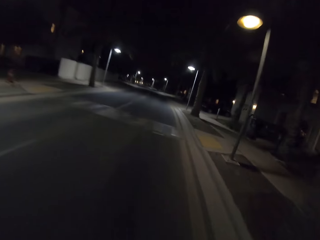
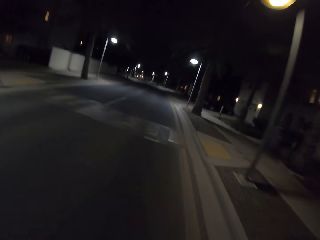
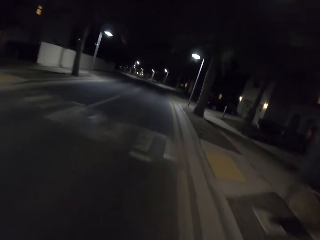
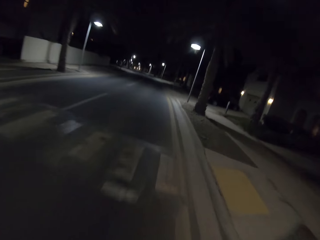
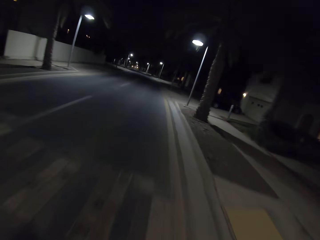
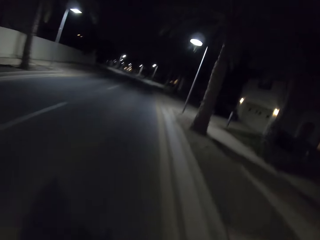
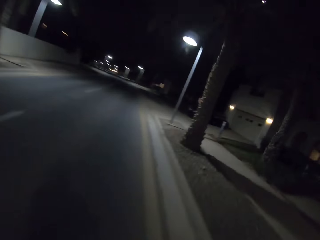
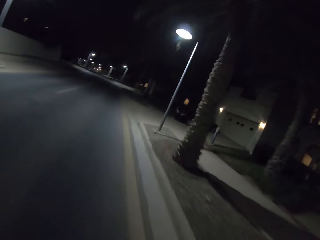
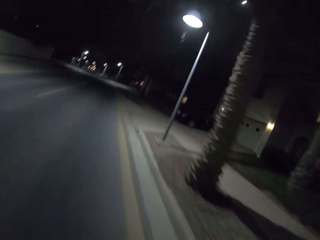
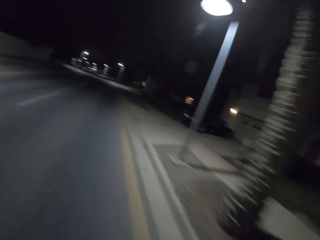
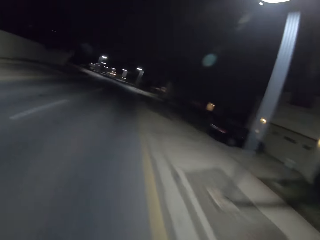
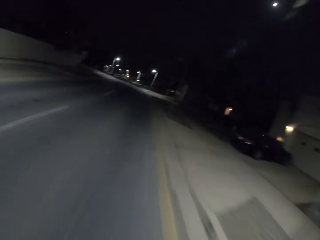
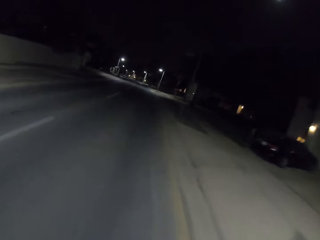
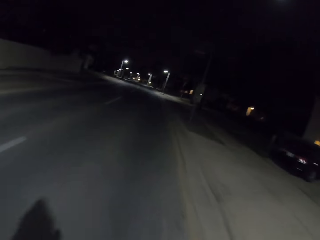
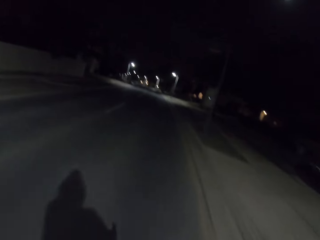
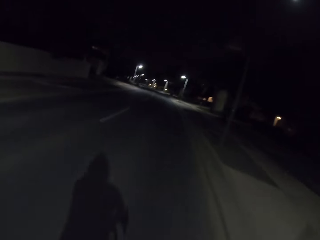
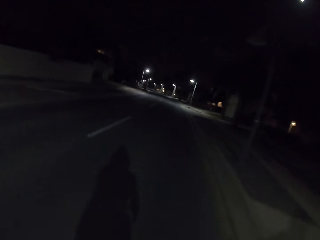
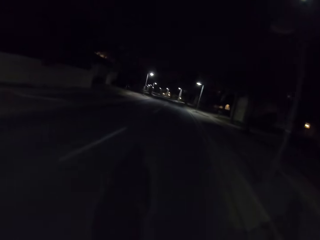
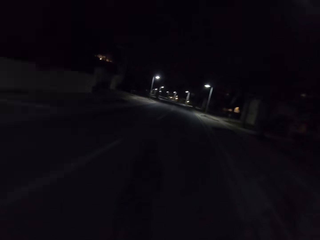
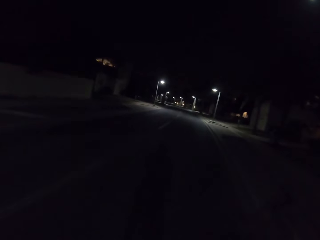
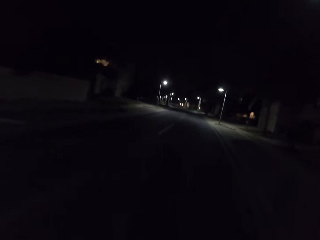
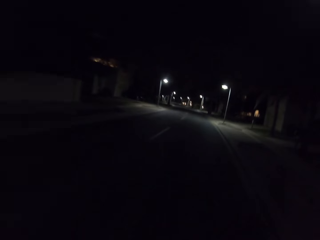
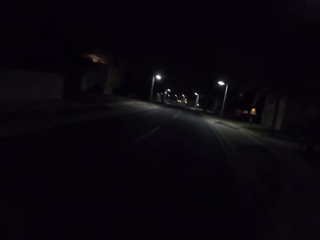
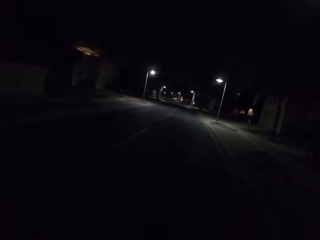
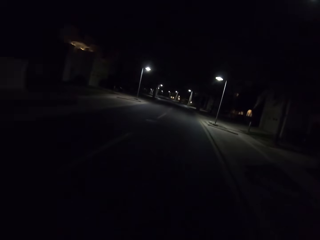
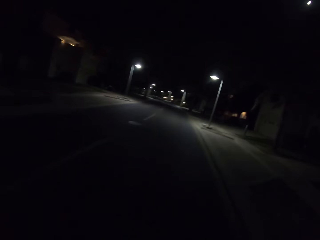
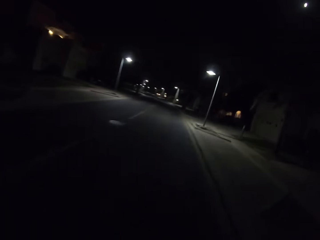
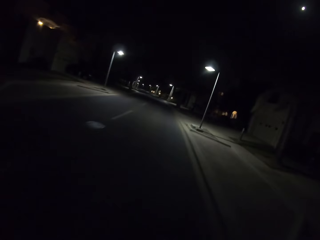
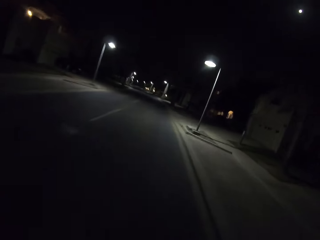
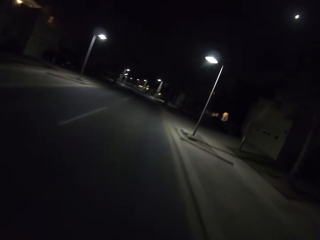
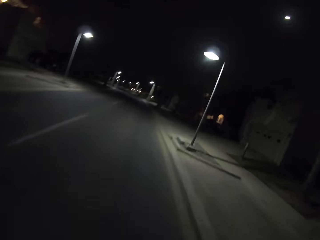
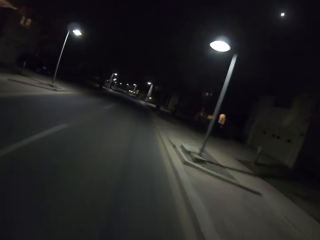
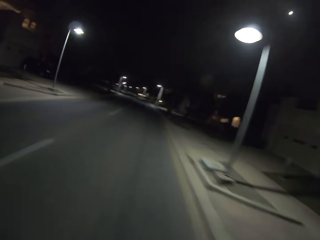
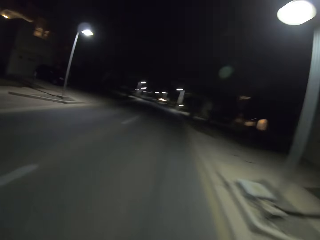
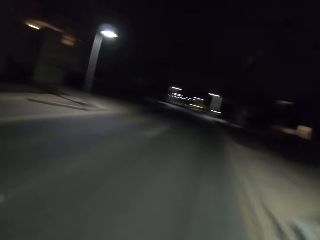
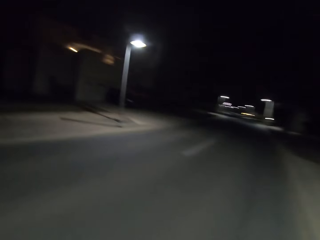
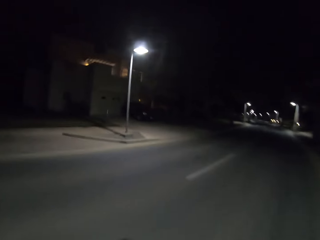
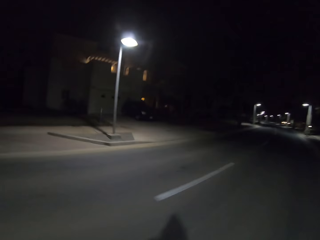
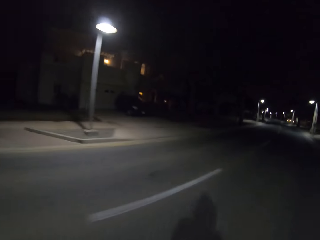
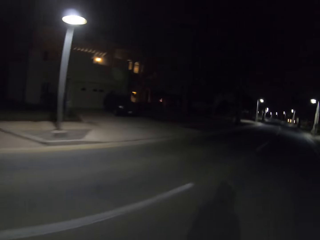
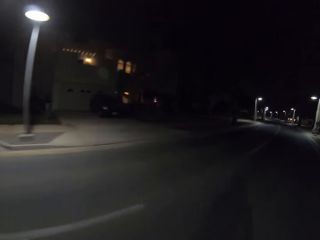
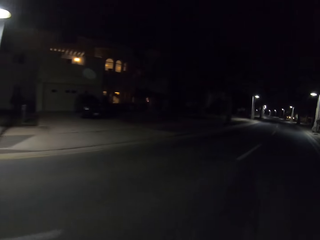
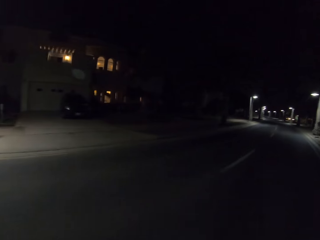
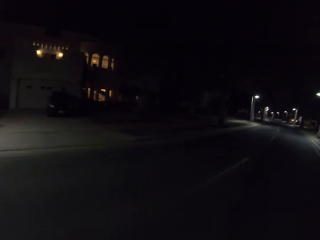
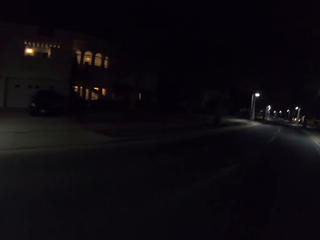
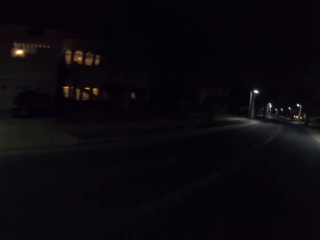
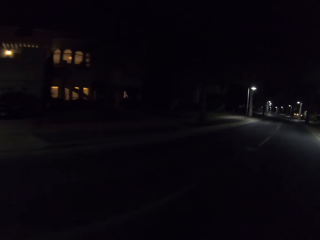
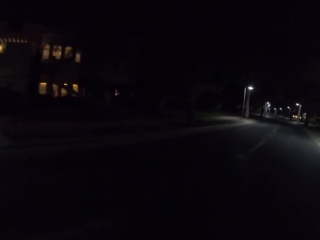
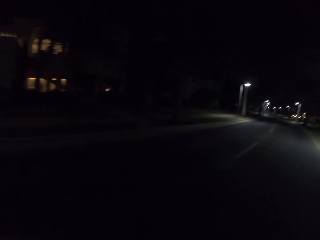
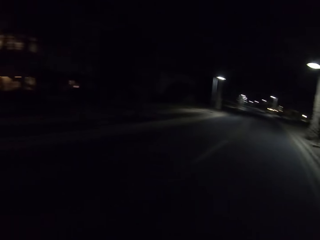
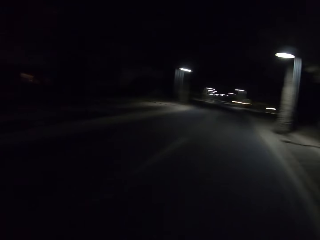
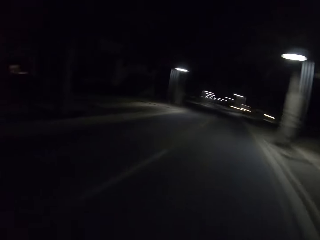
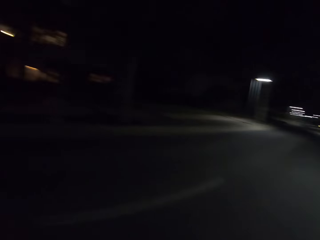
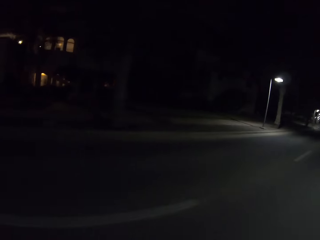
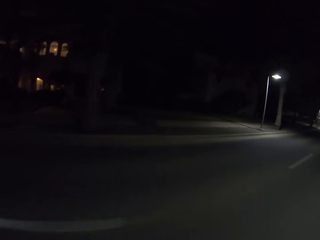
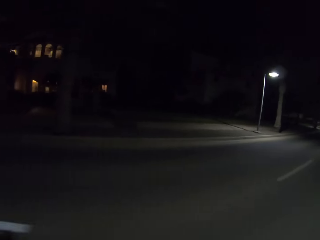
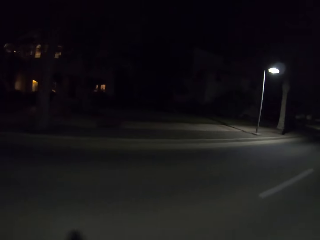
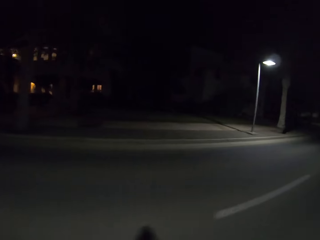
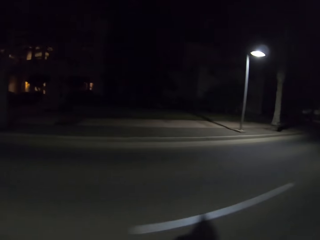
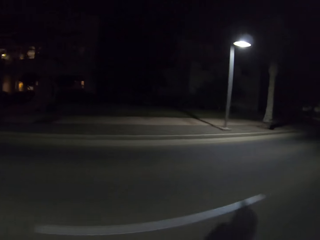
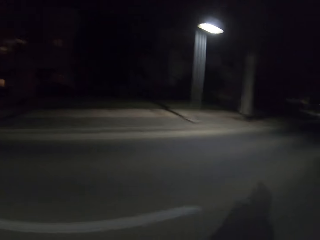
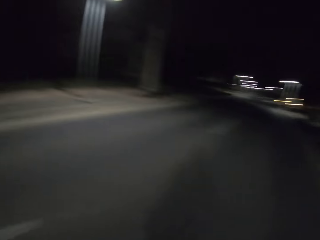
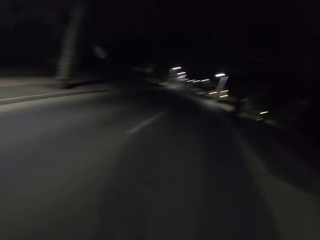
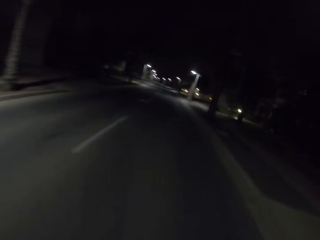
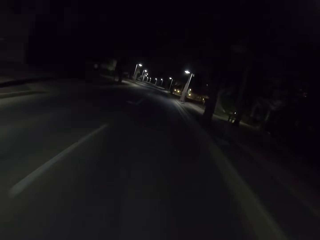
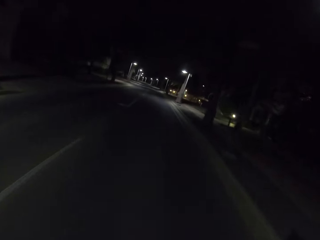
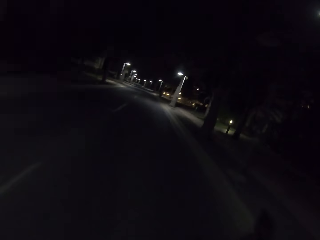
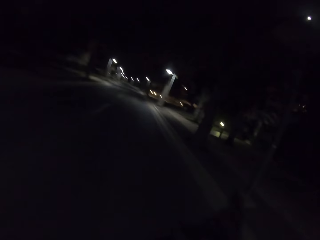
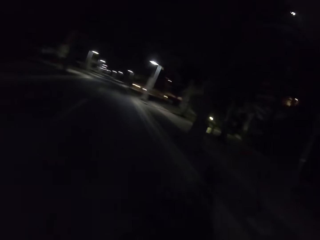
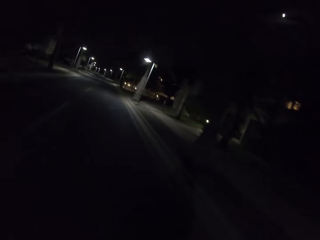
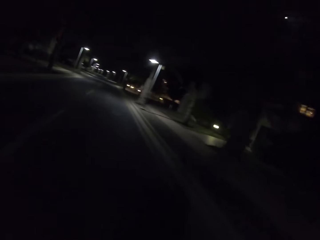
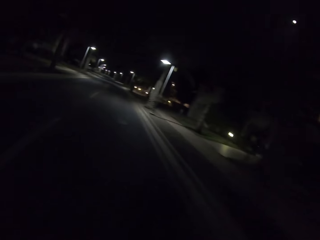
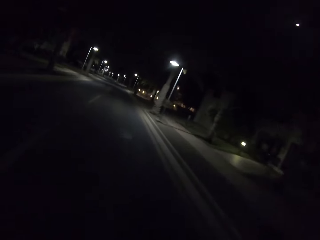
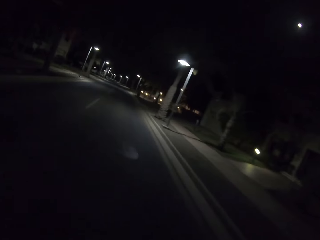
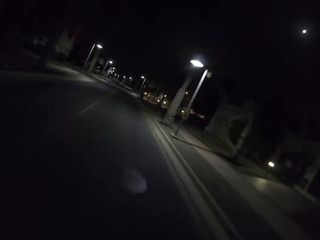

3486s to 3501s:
The camera wearer rides the bicycle and looks around.

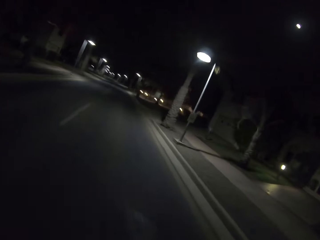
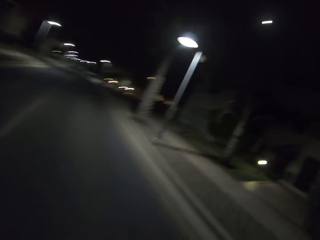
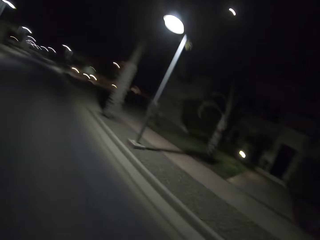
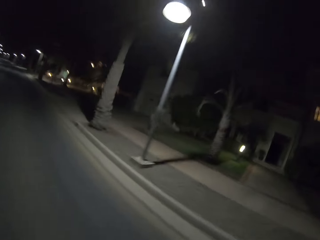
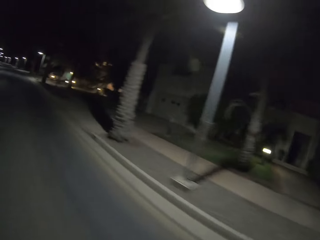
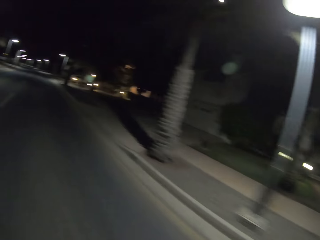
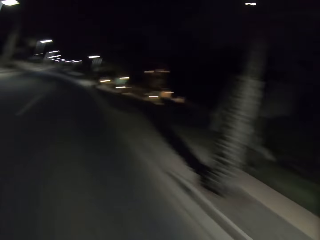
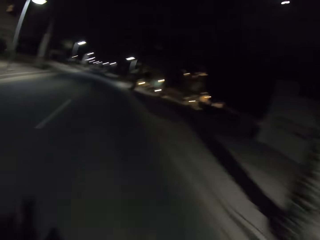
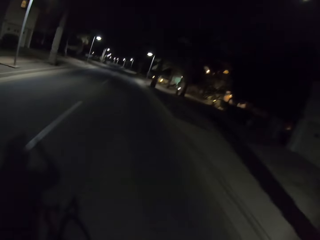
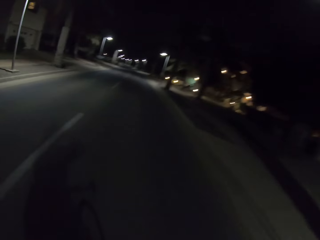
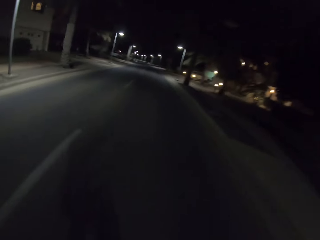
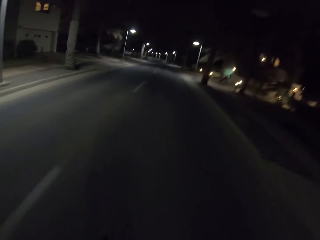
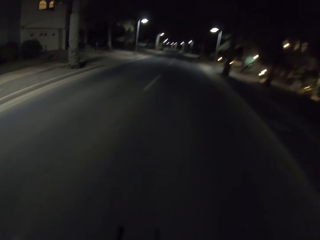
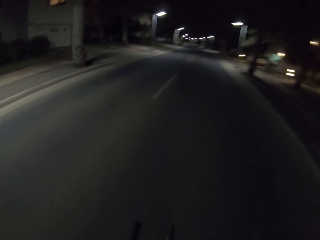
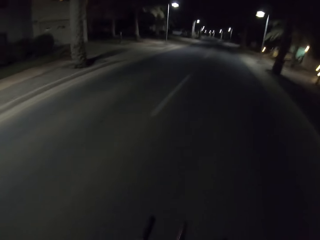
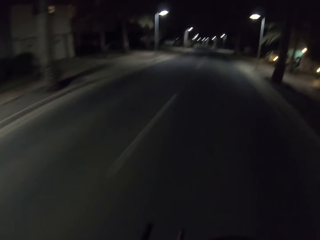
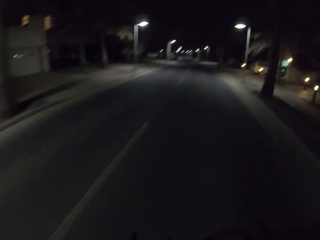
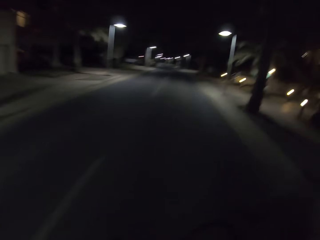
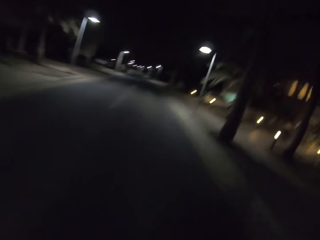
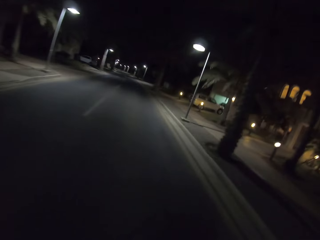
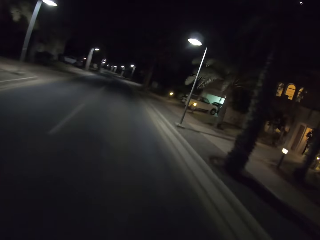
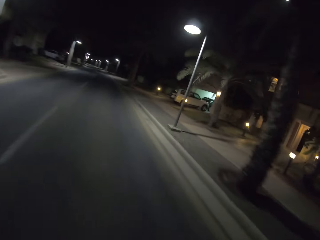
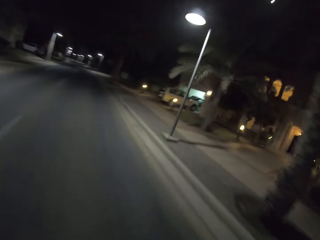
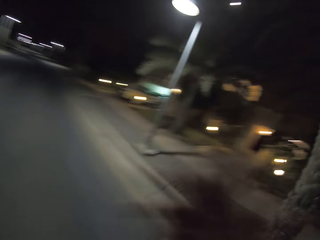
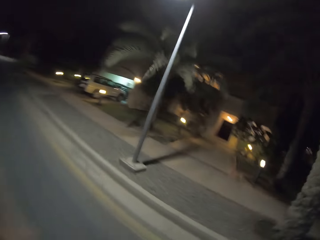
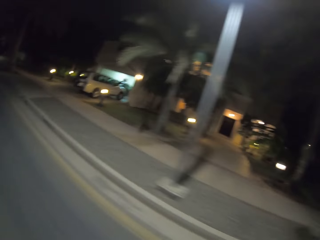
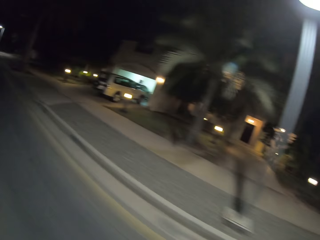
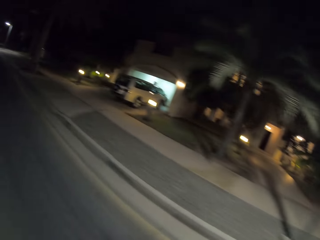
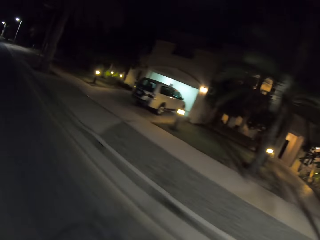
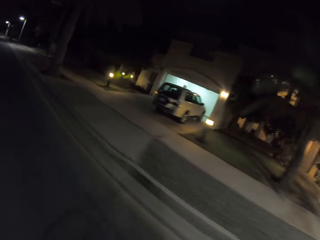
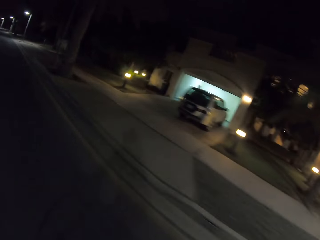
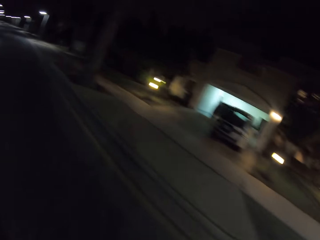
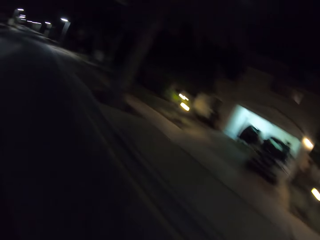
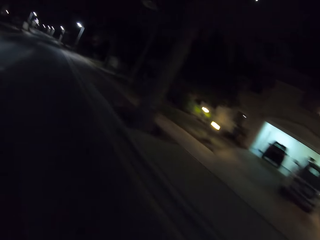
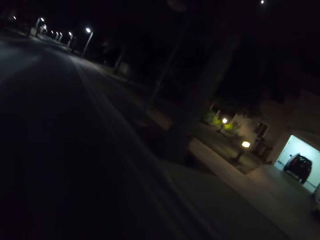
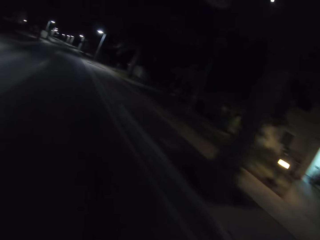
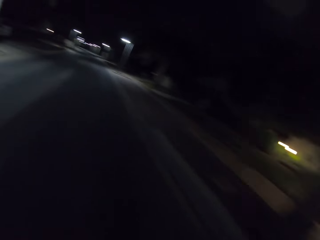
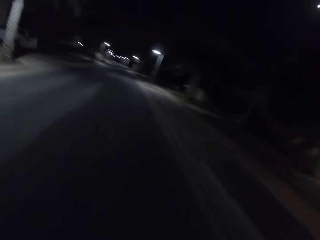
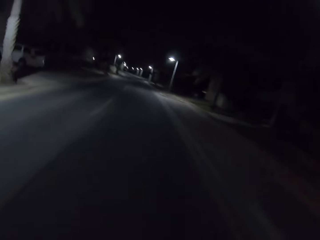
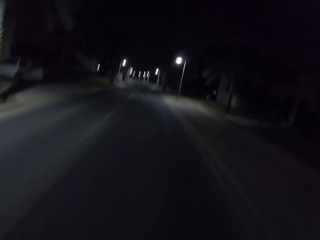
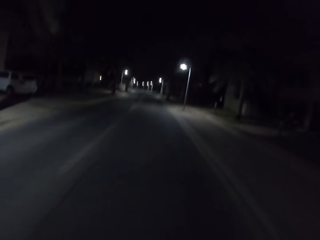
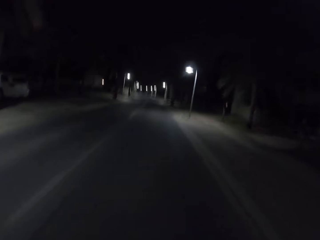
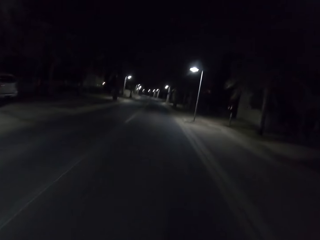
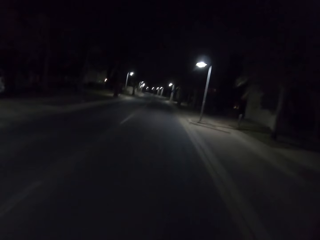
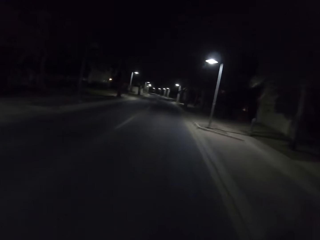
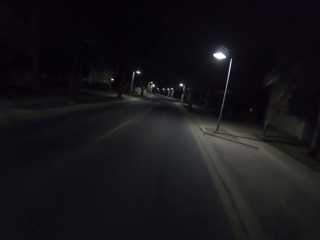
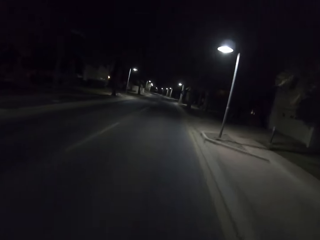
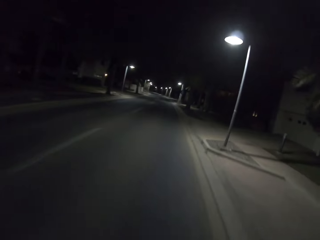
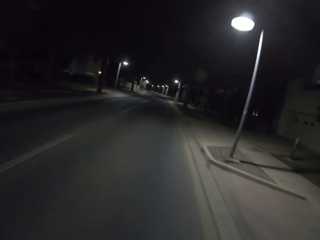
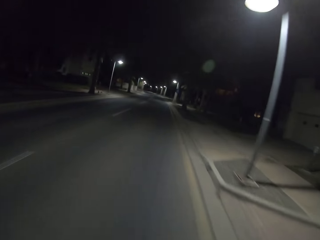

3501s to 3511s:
The camera wearer rides the bicycle and looks around.
